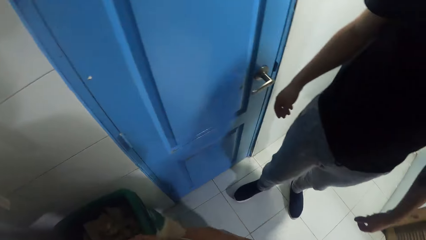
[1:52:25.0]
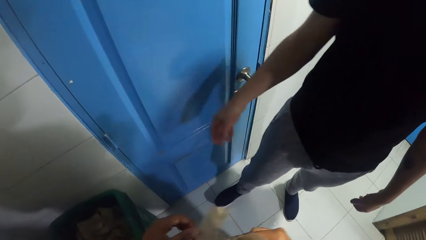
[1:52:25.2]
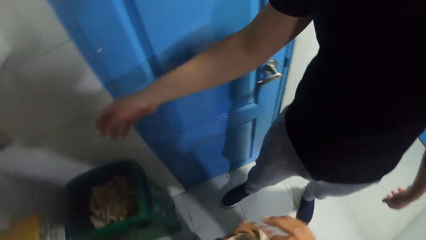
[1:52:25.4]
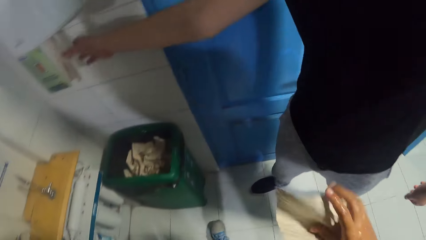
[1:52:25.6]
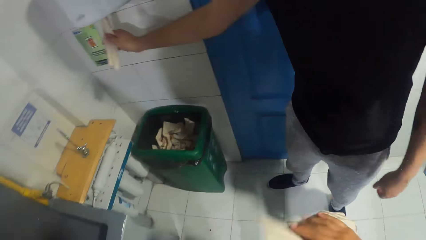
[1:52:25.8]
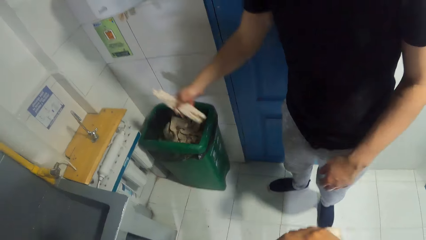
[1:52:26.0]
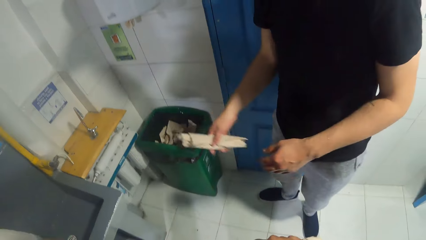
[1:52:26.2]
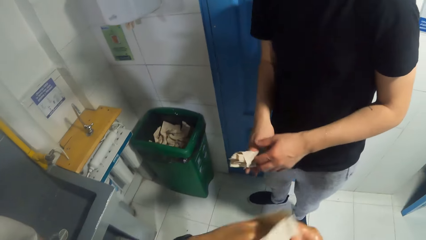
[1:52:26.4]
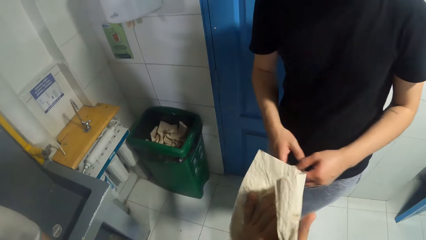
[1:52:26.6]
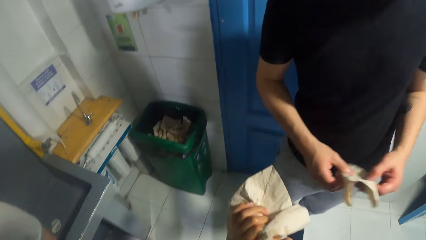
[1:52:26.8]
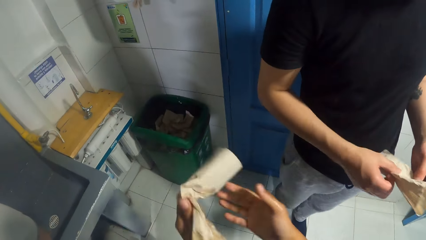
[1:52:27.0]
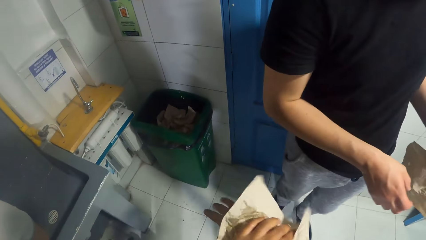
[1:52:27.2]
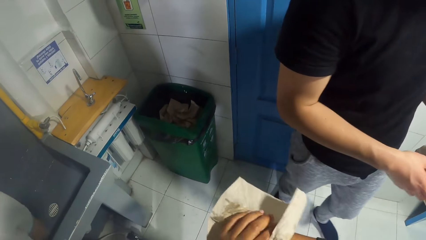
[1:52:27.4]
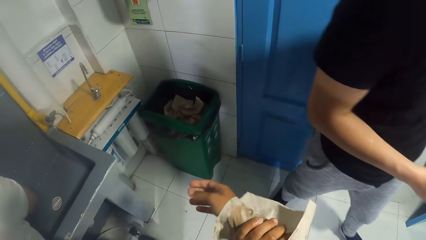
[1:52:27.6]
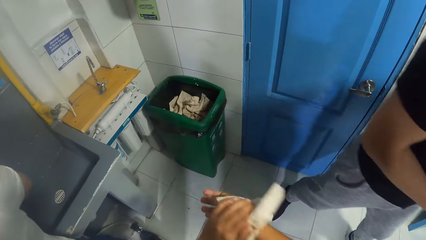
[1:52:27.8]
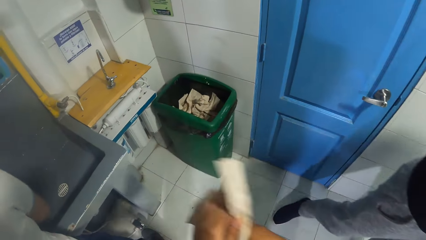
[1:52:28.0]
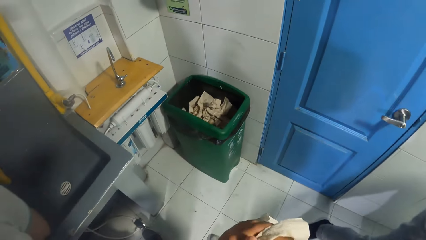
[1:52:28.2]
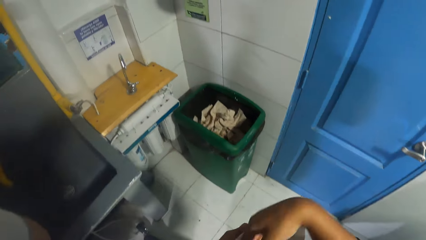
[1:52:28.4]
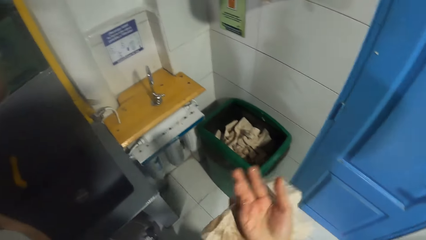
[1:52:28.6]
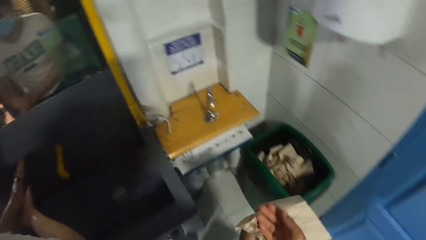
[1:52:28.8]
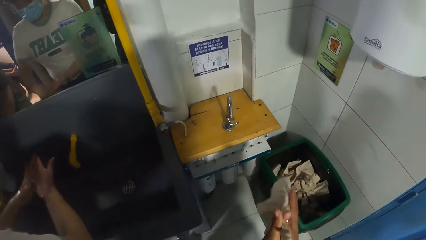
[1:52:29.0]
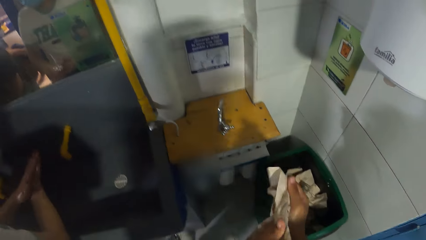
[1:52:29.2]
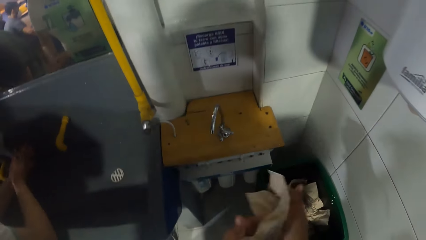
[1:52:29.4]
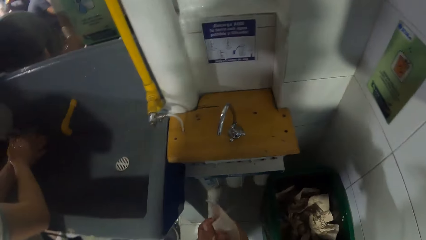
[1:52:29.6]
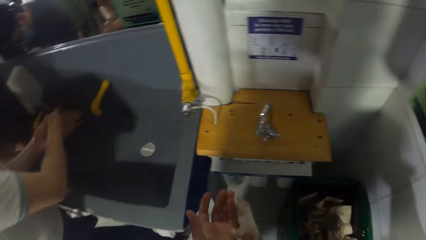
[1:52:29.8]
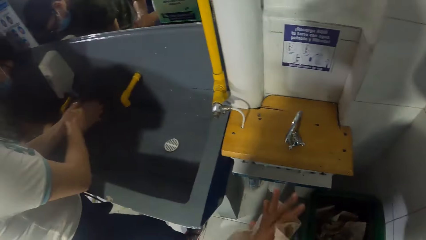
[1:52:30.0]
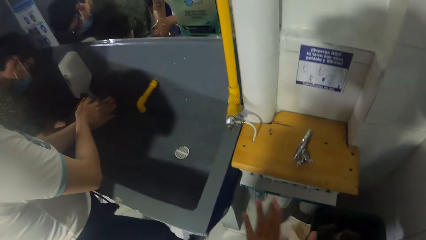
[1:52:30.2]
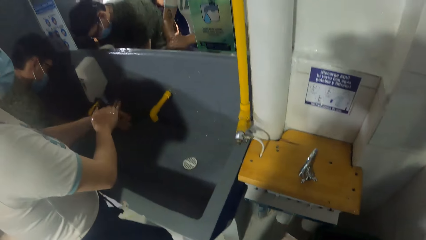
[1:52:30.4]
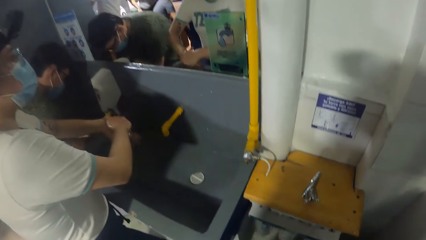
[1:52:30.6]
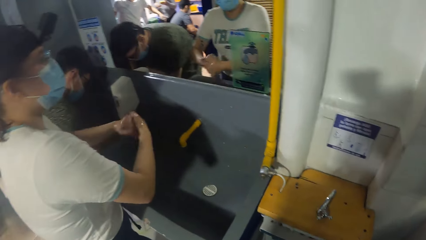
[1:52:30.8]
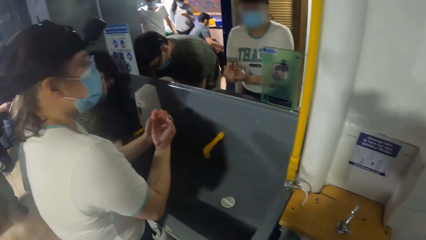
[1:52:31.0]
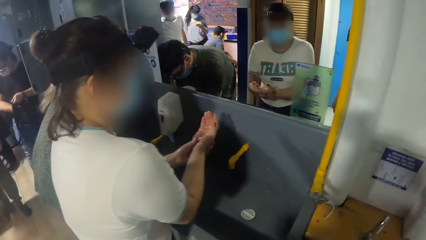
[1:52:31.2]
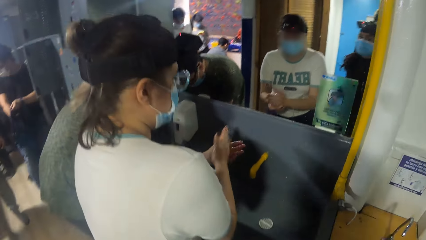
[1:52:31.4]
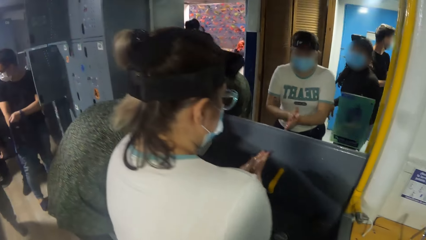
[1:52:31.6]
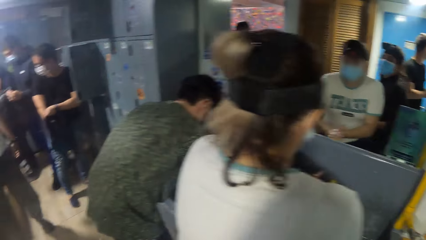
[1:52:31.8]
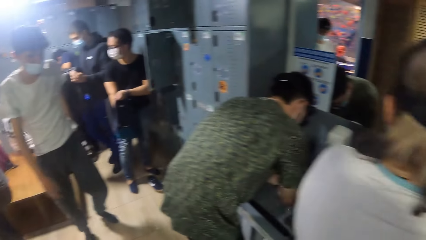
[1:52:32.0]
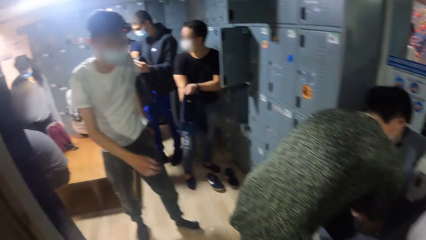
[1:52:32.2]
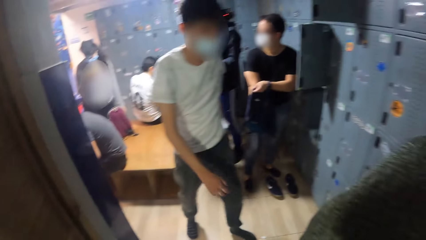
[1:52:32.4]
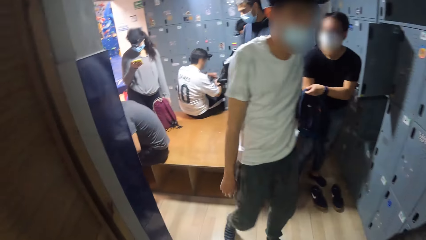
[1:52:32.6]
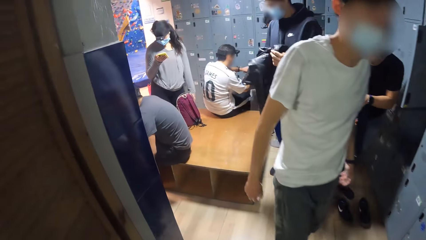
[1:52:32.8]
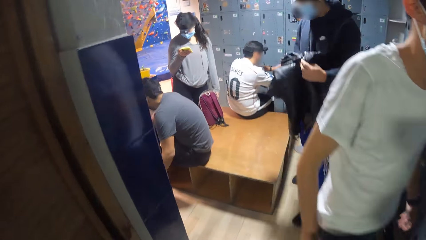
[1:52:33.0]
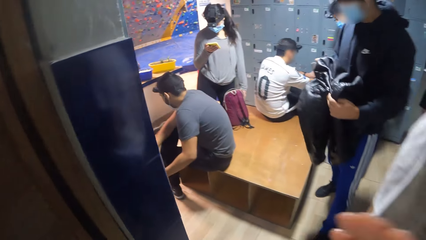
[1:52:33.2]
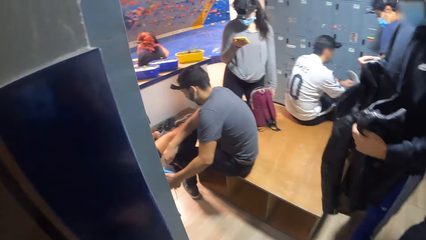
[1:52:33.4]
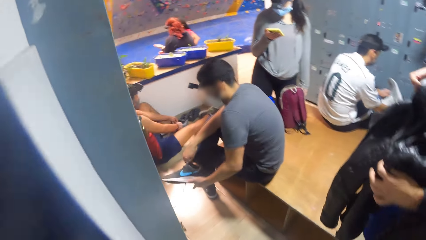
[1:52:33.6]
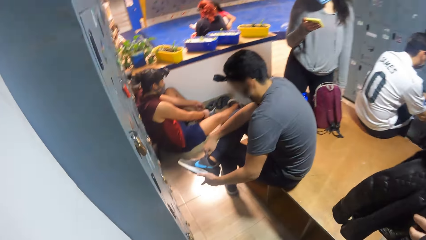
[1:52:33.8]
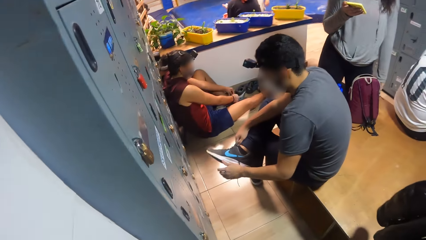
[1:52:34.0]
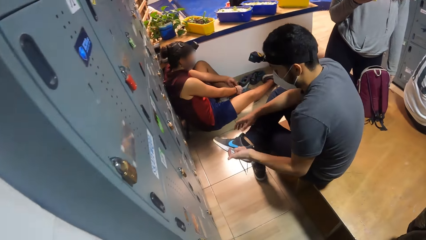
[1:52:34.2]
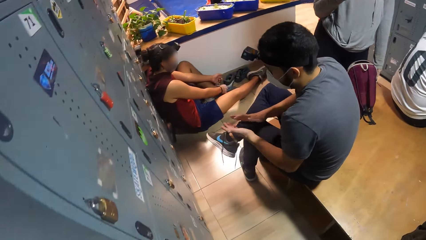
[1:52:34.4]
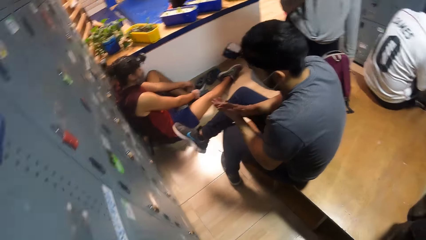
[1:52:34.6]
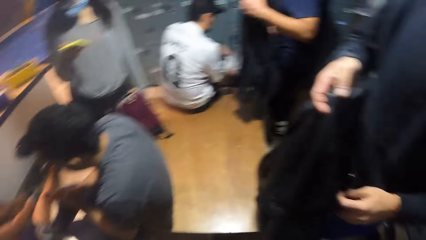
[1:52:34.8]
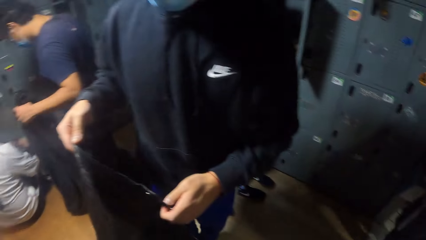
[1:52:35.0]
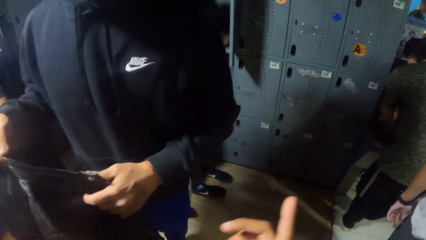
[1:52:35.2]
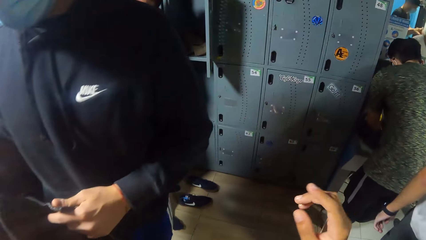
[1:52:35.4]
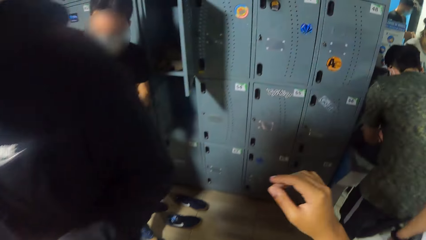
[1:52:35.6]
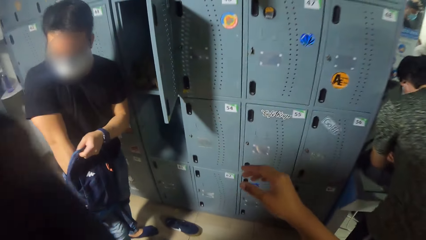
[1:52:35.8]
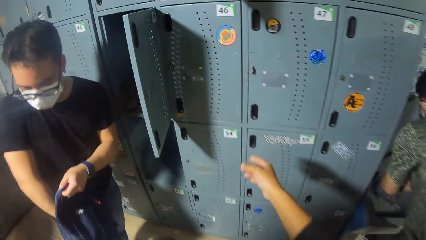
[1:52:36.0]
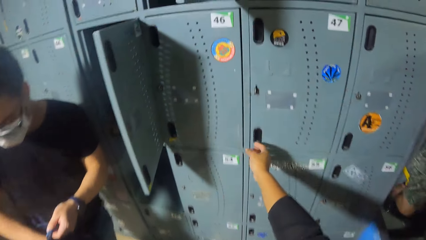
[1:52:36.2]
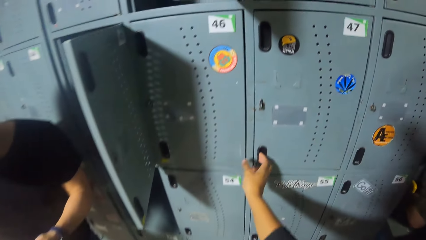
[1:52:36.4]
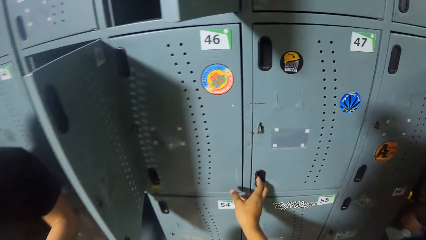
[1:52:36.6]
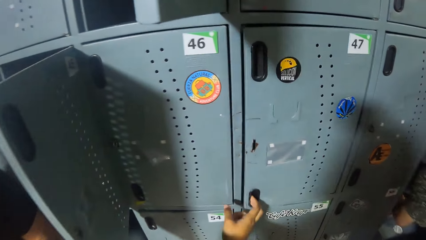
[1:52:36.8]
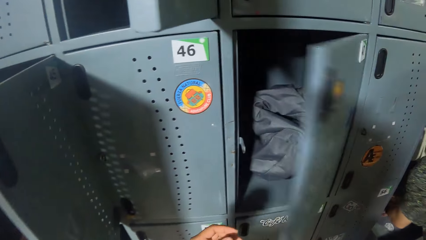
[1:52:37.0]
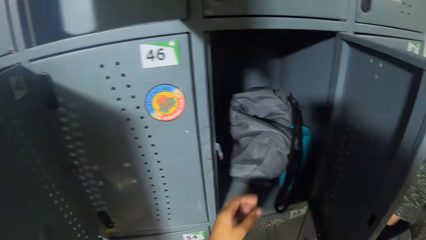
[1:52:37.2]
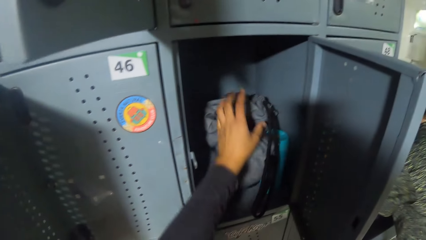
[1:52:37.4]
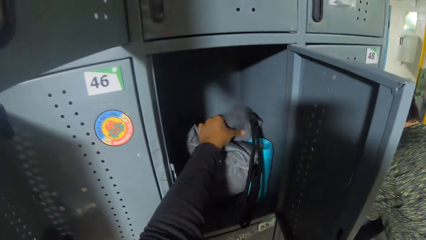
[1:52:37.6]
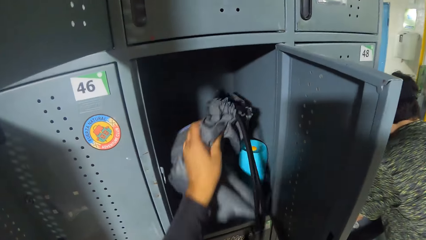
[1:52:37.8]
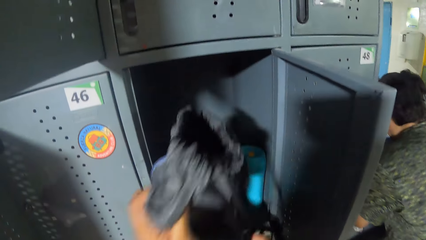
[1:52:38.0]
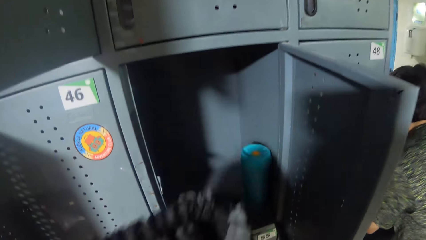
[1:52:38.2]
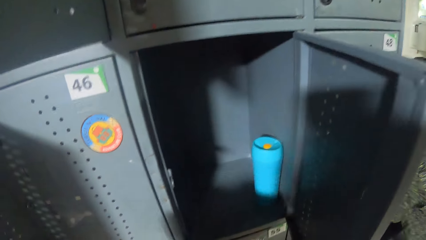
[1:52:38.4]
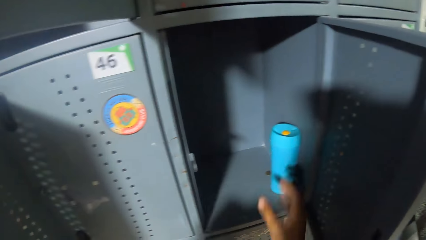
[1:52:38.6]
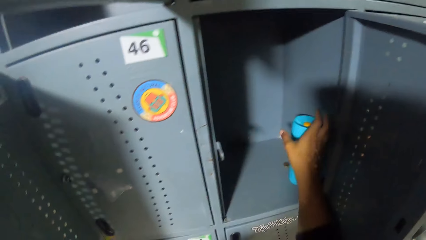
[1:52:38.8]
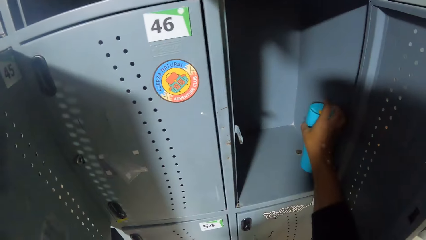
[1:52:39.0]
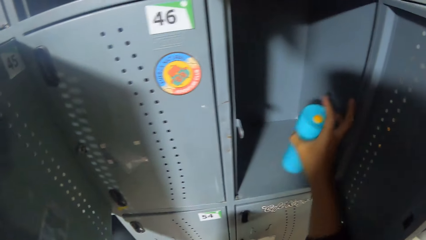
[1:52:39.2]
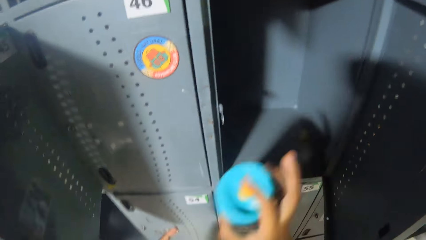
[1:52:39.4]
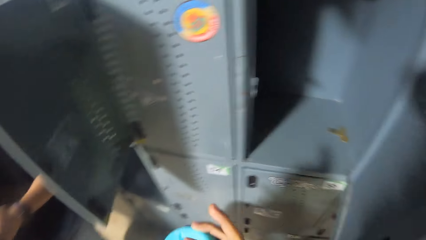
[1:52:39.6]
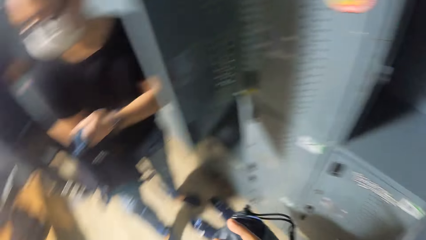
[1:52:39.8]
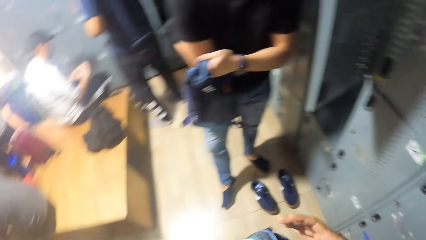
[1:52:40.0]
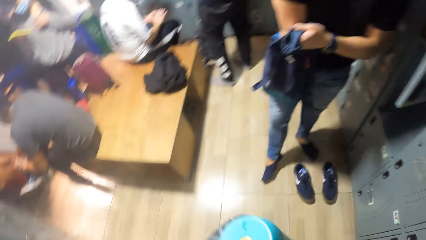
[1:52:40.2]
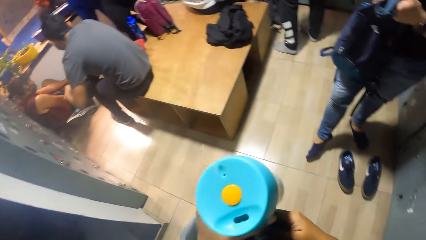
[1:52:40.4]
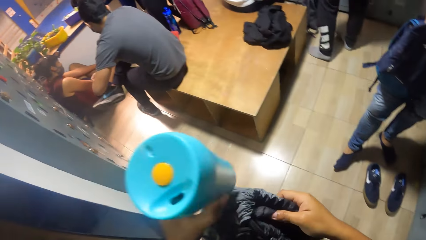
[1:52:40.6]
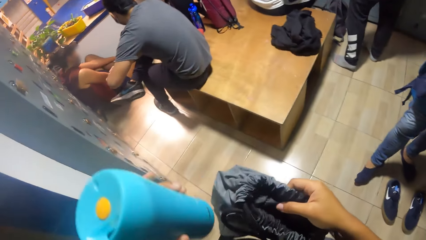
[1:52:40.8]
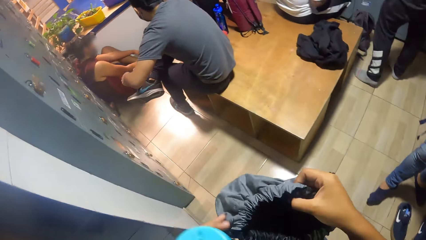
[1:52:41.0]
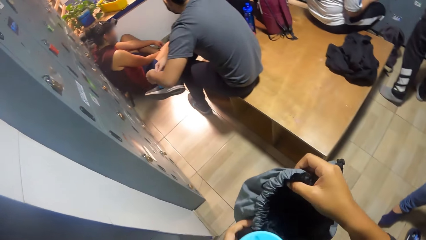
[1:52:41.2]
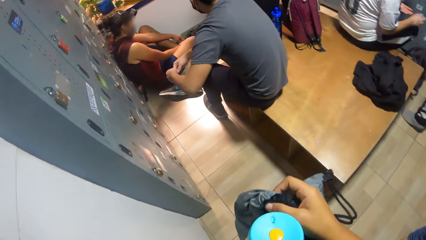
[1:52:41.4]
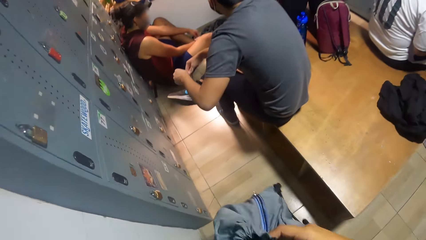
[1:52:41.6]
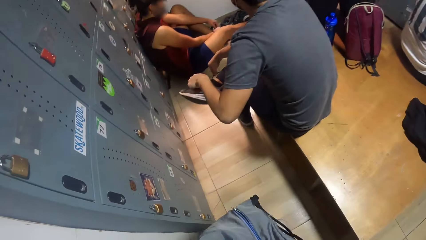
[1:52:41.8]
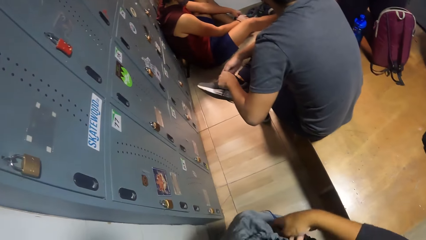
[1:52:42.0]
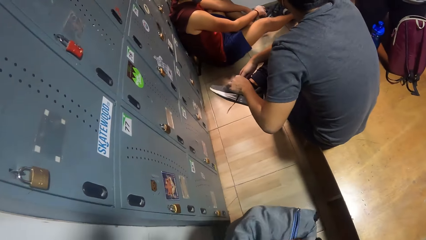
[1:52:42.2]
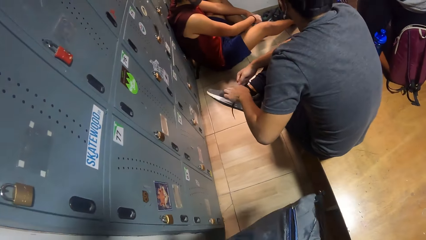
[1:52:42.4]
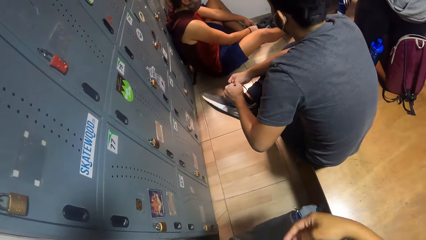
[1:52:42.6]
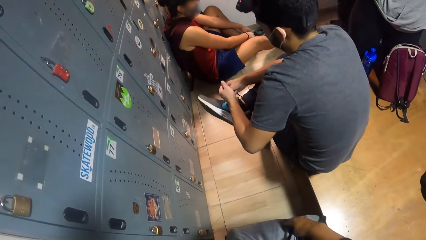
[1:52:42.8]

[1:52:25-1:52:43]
The camera wearer wipes both hands with the tissue paper. A person pulls a serviette in a serviette holder. Another person washes hands in a sink. The camera wearer walks in a room. She turns around. She opens the locker with her right hand. She picks up a bag in the locker. She carries the bag in the locker with her left hand. She picks up a bottle of water in the locker. She carries the bottle in the locker with her right hand. She walks in the room. She holds the bag with her right hand. She holds the bottle in her left hand. She aligns the bag.
